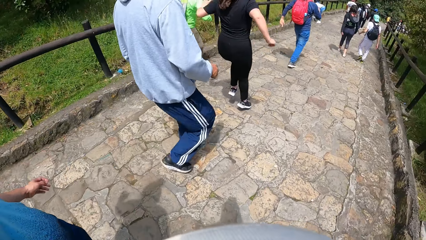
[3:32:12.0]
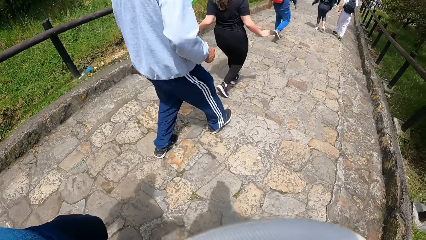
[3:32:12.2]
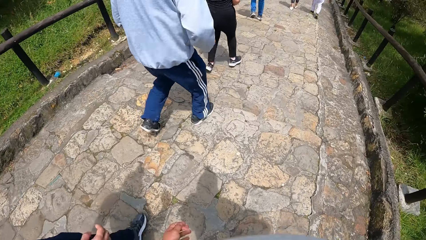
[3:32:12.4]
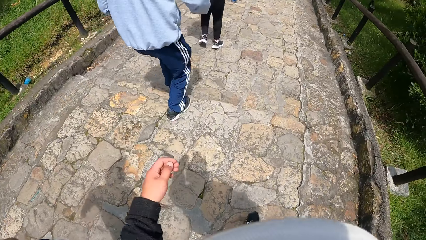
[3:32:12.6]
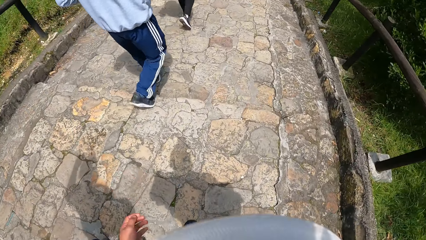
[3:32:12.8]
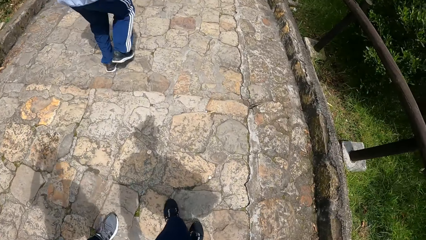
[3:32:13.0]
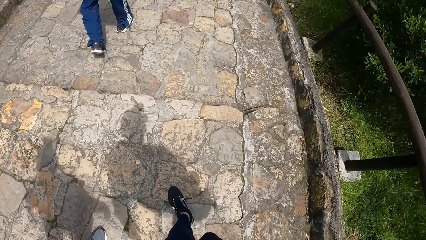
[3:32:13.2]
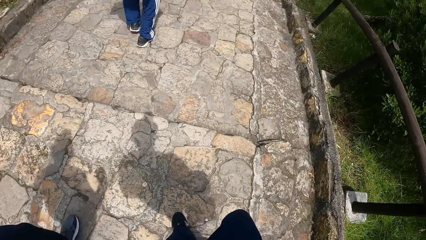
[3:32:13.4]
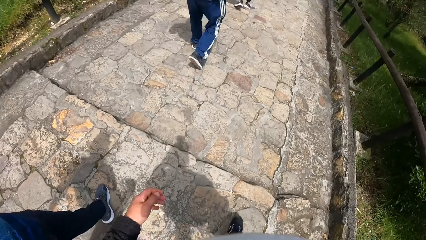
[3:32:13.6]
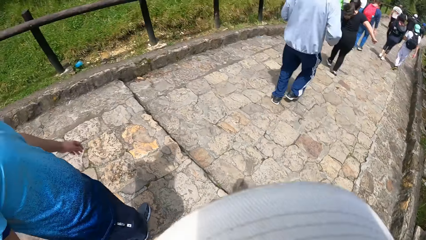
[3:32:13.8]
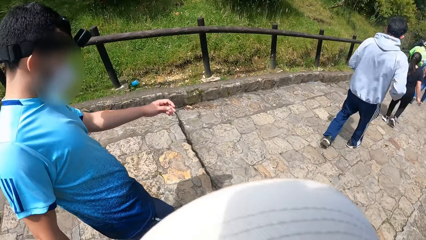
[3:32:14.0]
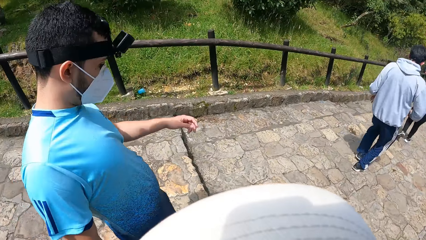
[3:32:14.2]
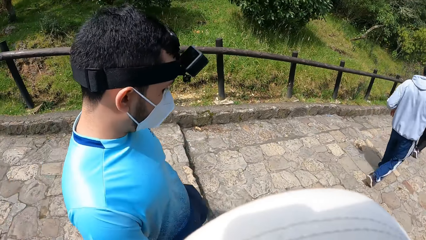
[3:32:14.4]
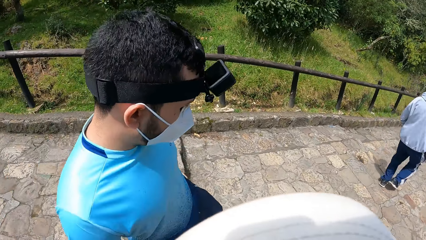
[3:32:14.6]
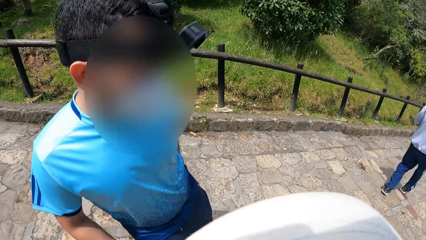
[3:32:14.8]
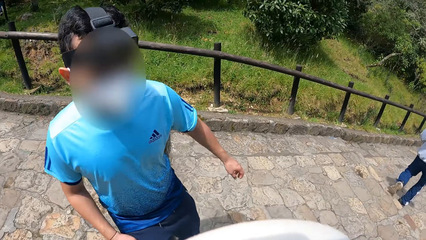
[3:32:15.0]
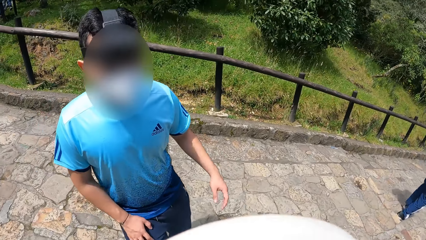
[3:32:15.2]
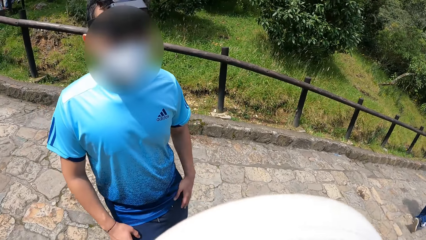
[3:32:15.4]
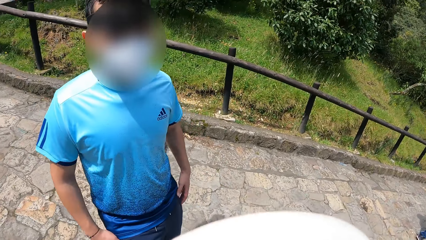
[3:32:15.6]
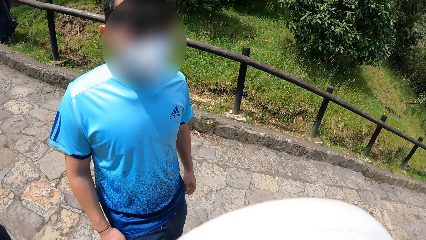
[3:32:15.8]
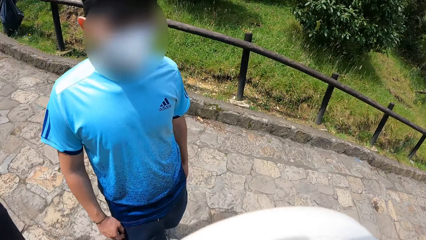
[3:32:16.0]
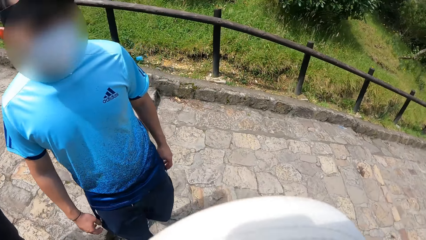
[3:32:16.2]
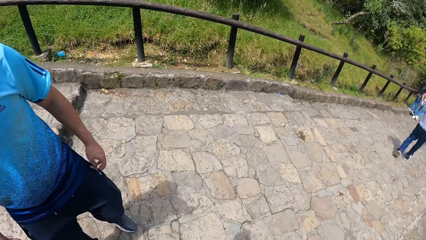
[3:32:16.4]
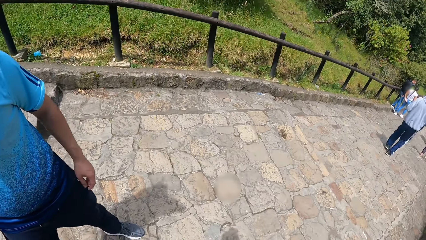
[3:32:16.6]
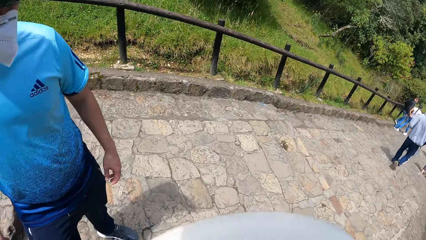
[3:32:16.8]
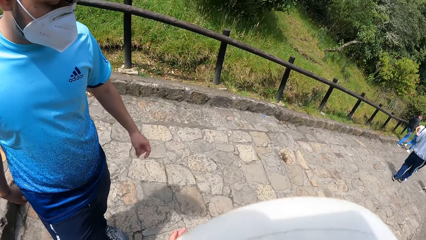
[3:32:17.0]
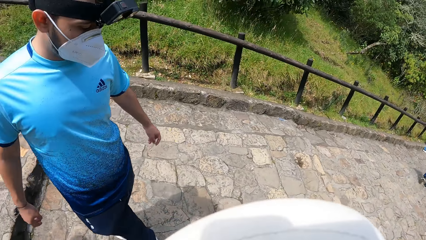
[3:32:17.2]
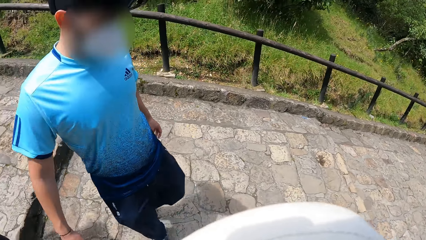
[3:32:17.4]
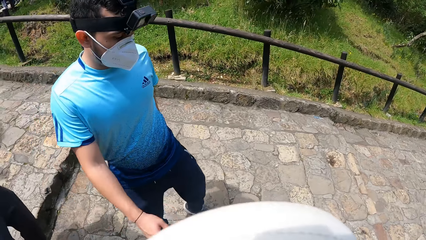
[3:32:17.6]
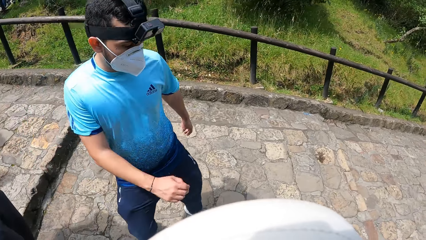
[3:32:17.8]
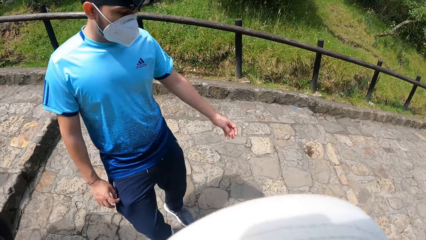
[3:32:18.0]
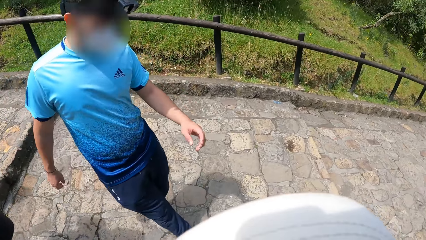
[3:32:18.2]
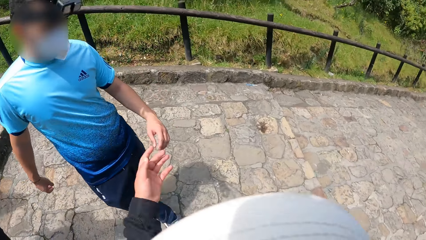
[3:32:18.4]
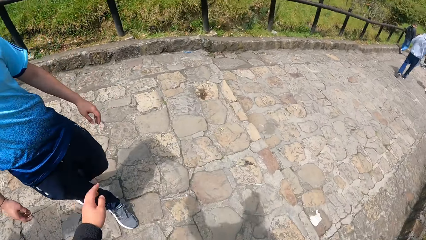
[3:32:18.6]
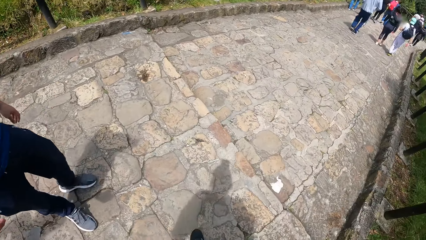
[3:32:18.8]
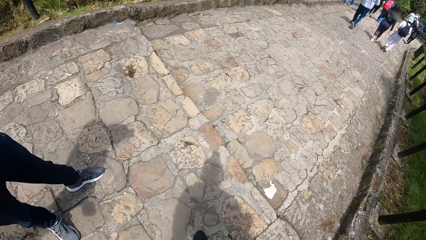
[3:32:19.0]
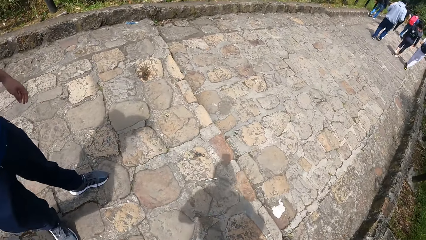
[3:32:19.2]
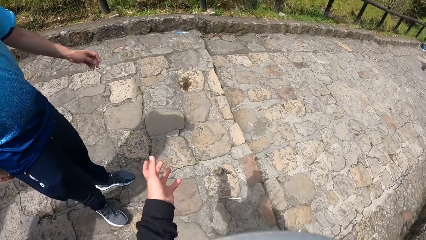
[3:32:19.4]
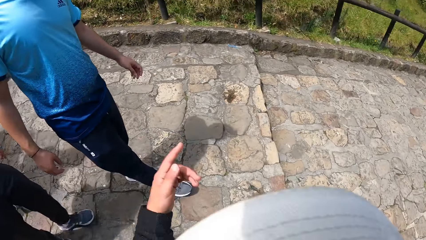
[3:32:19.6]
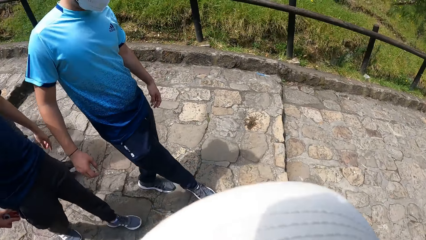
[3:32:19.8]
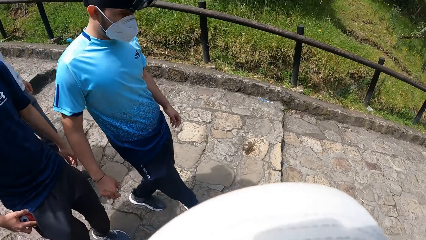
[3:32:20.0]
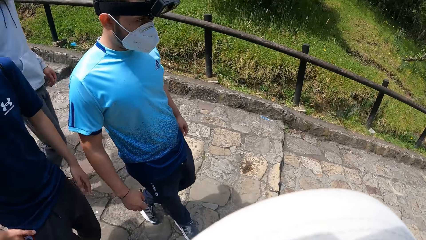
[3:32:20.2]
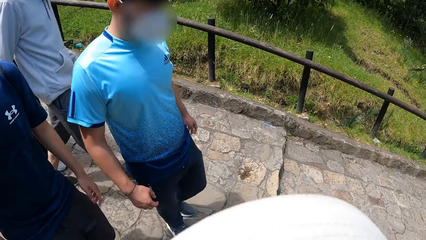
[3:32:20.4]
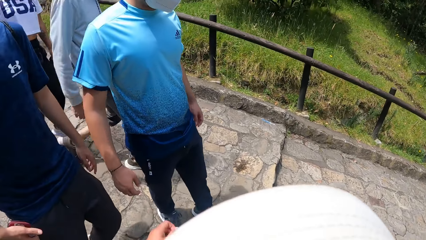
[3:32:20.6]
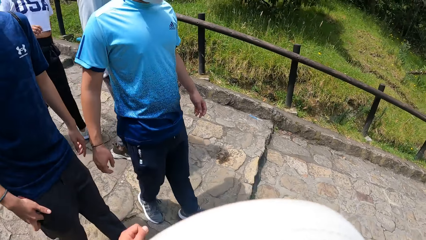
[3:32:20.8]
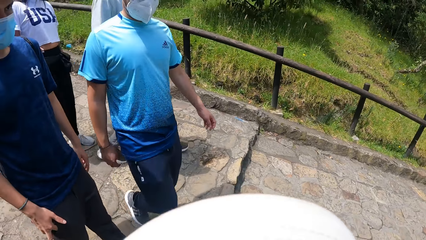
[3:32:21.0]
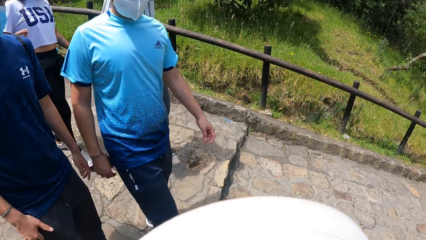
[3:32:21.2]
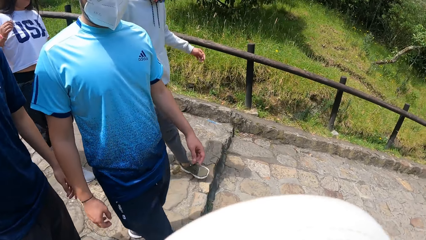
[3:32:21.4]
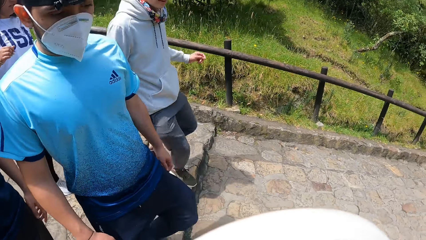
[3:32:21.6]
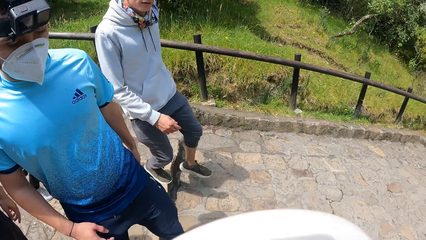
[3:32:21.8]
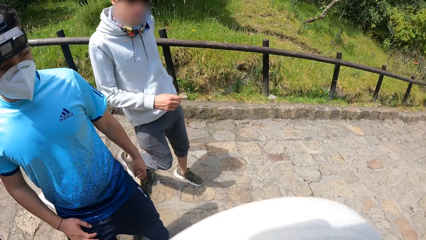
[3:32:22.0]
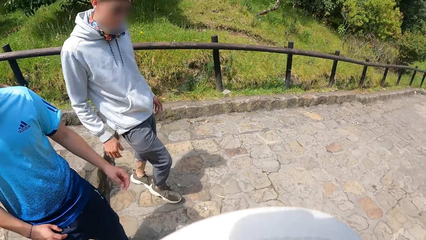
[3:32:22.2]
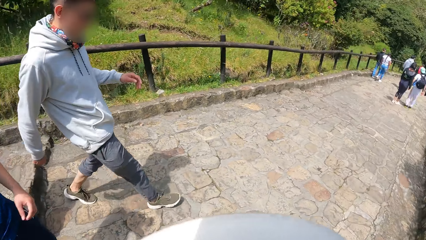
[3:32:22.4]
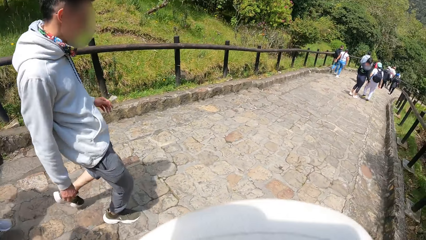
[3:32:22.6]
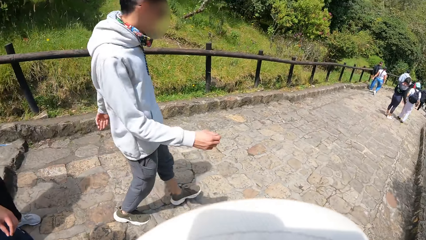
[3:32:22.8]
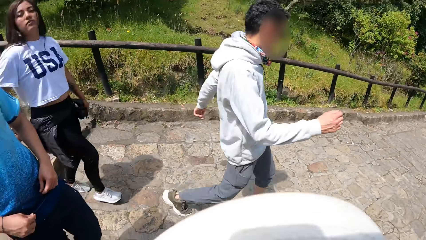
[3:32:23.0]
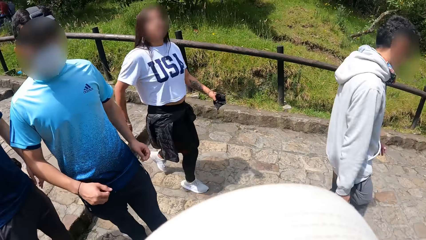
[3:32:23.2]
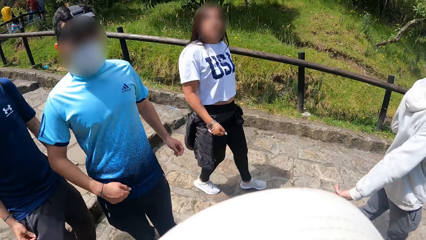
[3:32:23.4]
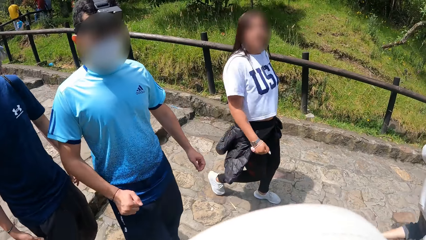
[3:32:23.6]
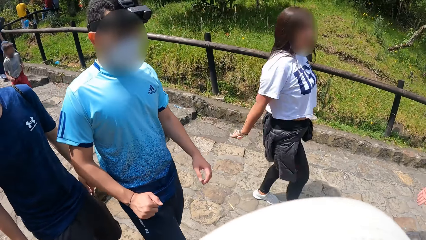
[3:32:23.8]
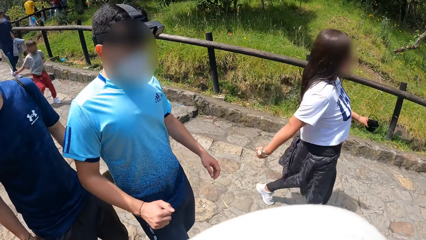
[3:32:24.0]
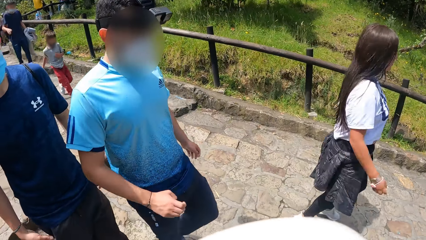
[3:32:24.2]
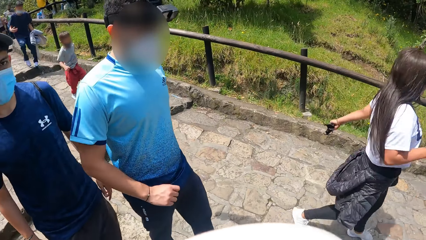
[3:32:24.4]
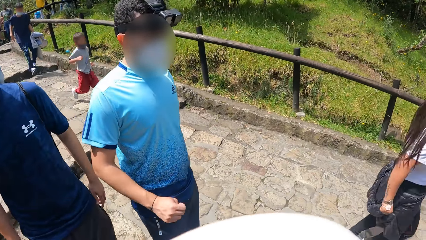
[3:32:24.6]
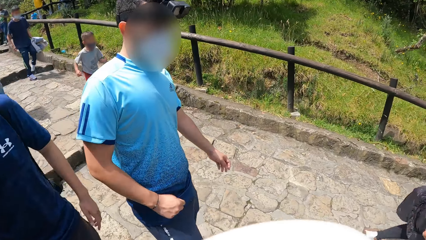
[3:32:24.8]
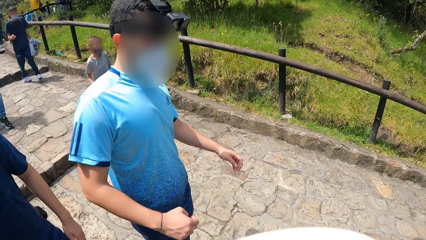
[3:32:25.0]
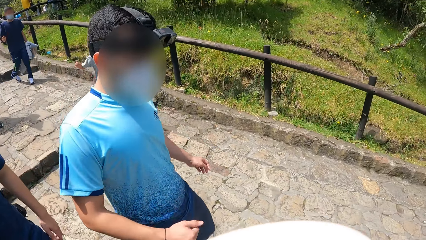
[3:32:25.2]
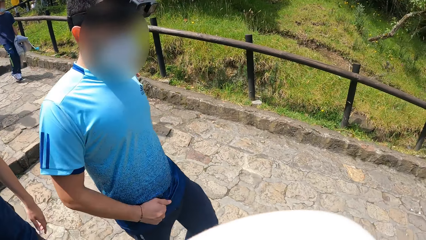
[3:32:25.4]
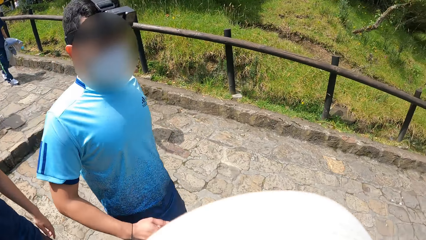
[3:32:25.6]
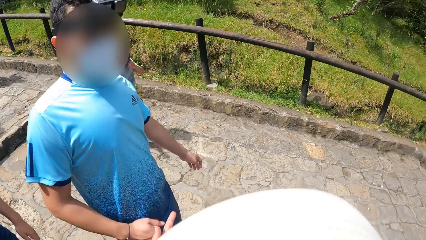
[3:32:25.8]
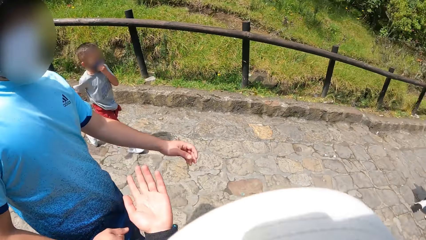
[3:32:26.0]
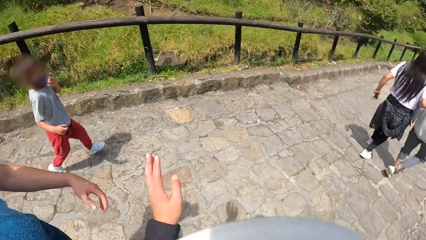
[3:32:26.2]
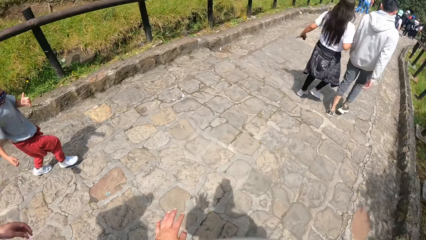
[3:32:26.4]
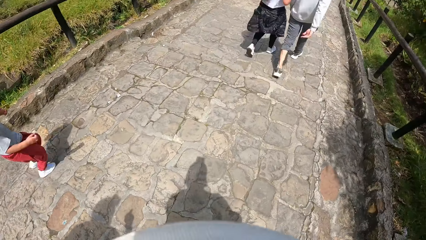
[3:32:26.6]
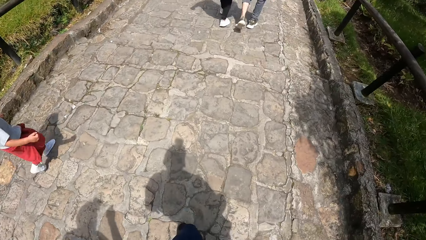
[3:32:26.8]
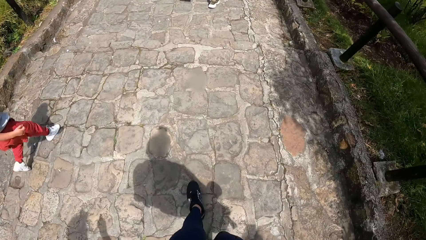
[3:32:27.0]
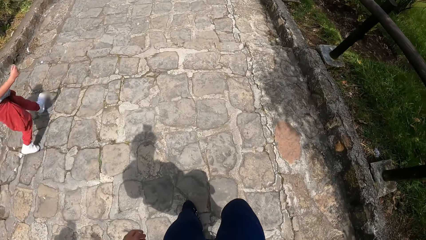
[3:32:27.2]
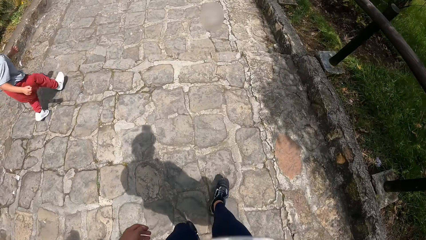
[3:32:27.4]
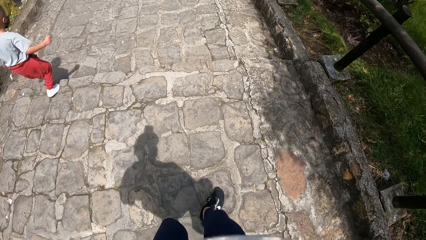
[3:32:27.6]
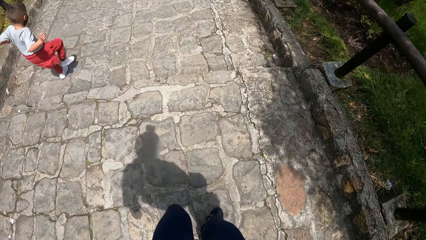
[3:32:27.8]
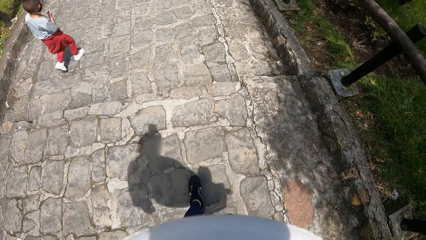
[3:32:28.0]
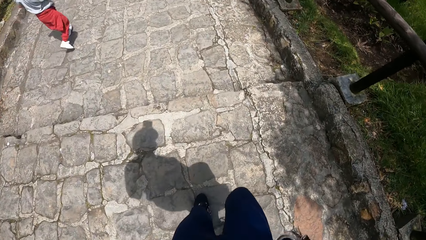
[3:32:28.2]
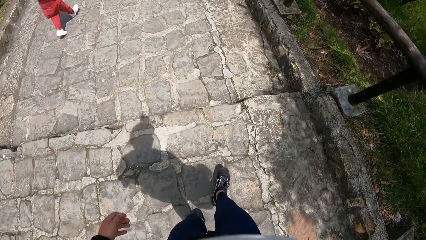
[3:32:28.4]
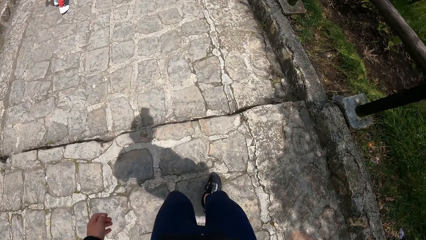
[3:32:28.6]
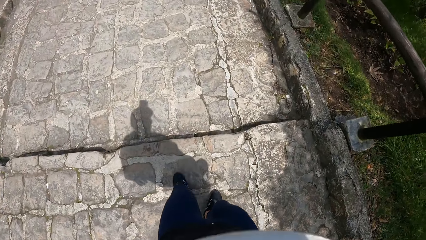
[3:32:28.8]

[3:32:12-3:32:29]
The camera wearer turns his head. He turns his head again.
